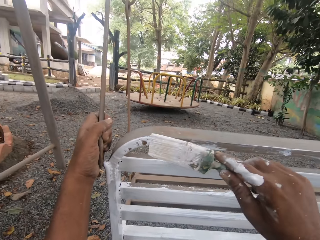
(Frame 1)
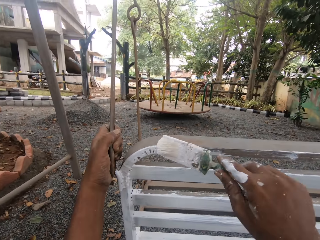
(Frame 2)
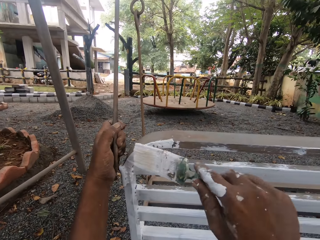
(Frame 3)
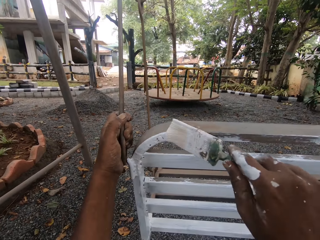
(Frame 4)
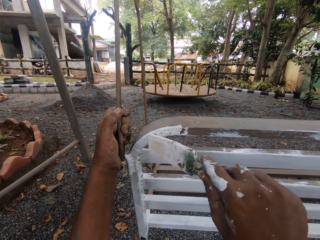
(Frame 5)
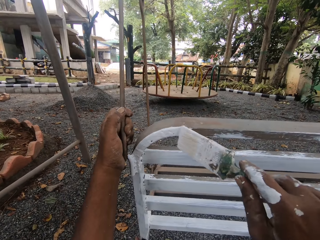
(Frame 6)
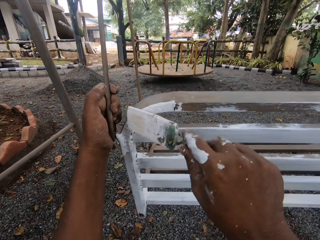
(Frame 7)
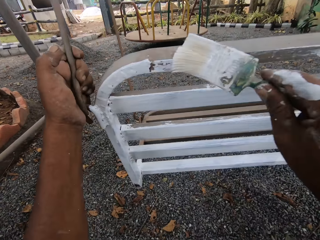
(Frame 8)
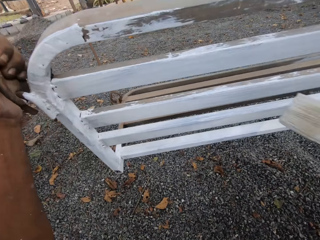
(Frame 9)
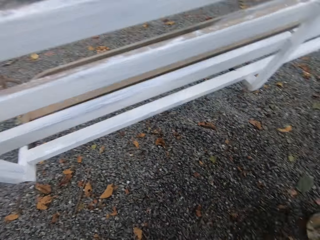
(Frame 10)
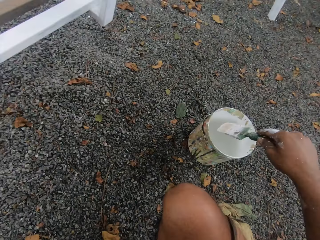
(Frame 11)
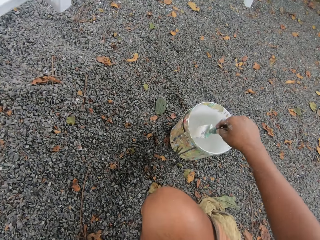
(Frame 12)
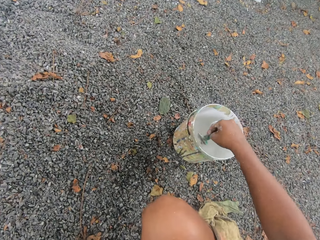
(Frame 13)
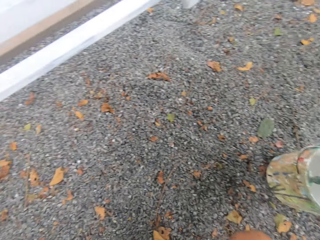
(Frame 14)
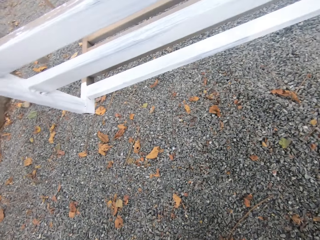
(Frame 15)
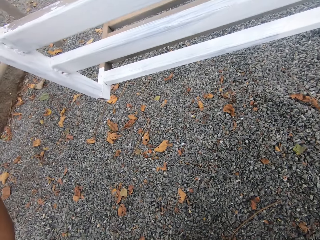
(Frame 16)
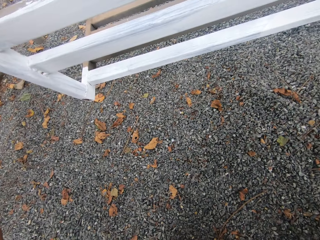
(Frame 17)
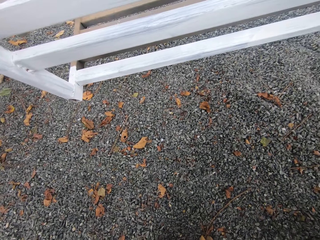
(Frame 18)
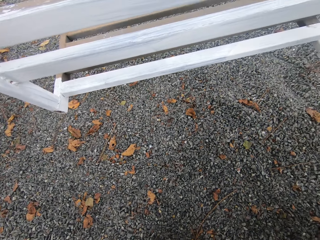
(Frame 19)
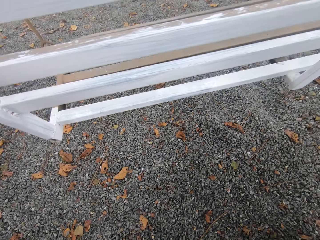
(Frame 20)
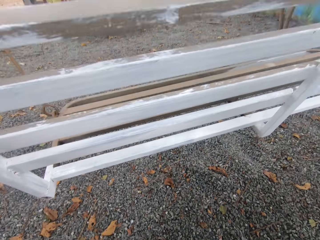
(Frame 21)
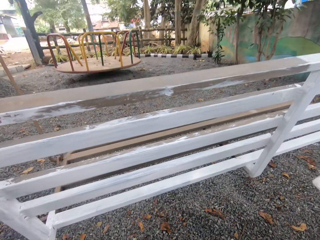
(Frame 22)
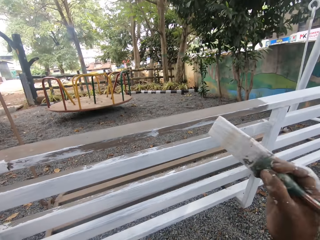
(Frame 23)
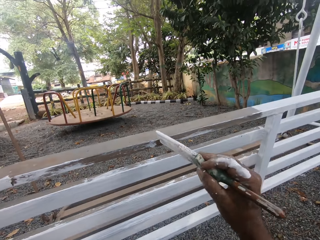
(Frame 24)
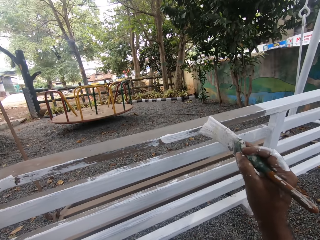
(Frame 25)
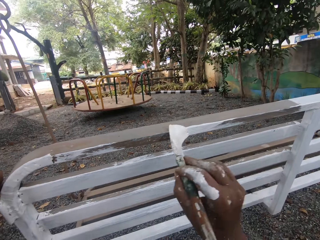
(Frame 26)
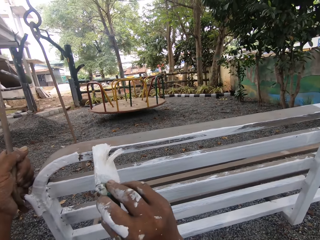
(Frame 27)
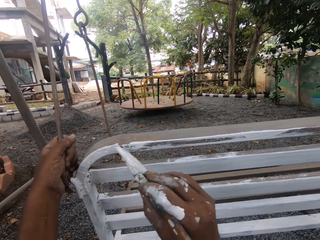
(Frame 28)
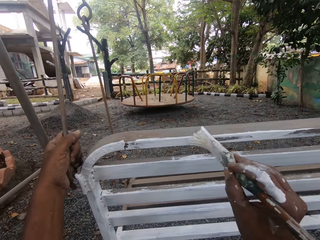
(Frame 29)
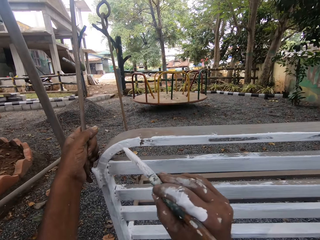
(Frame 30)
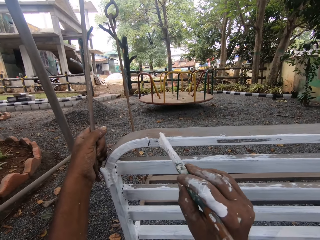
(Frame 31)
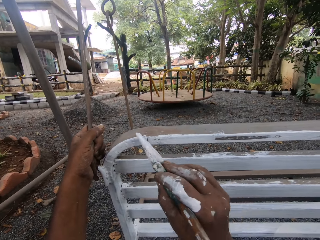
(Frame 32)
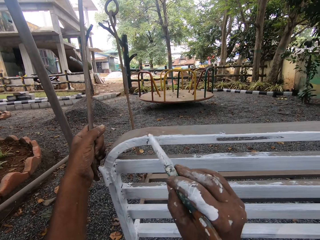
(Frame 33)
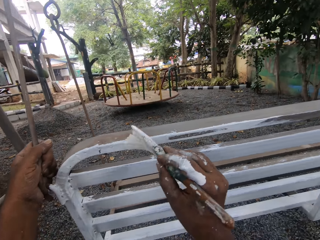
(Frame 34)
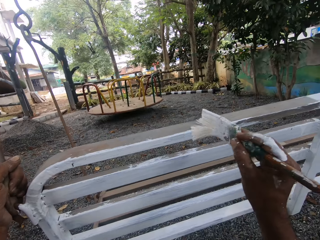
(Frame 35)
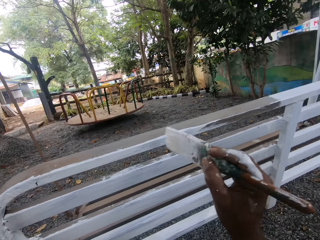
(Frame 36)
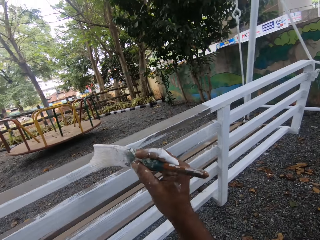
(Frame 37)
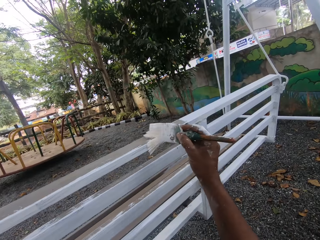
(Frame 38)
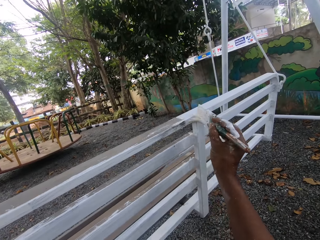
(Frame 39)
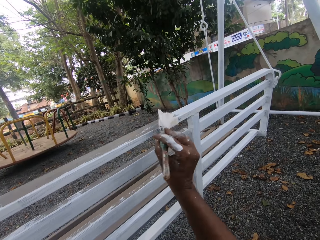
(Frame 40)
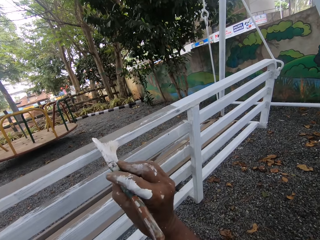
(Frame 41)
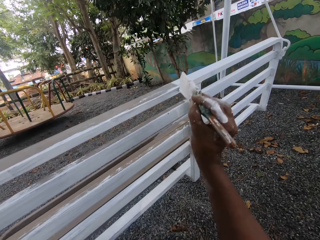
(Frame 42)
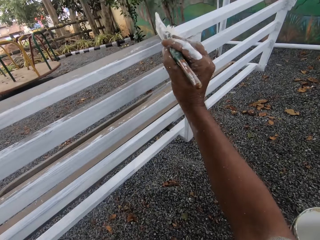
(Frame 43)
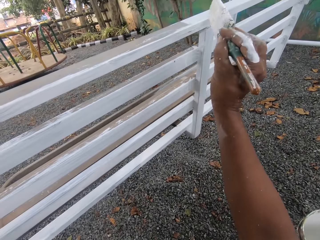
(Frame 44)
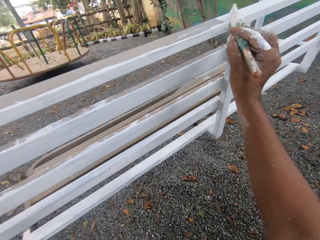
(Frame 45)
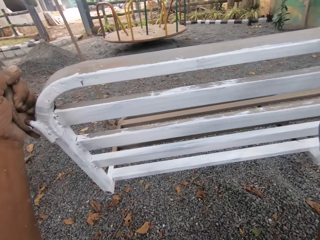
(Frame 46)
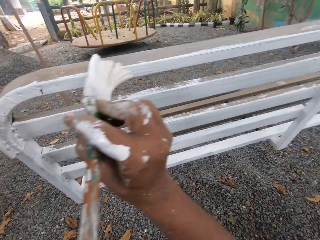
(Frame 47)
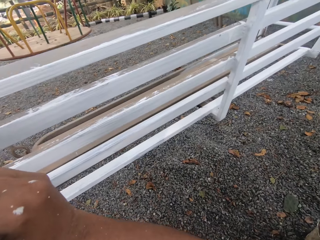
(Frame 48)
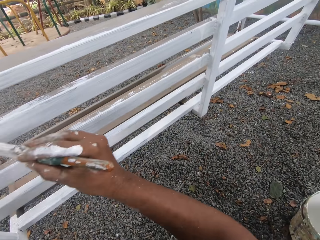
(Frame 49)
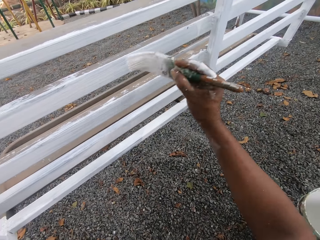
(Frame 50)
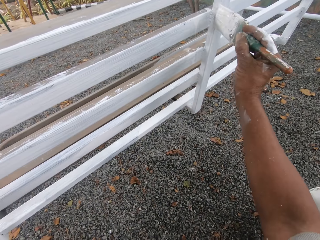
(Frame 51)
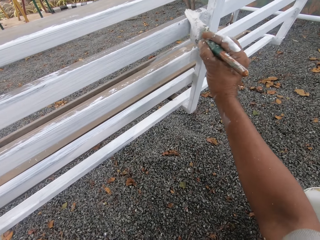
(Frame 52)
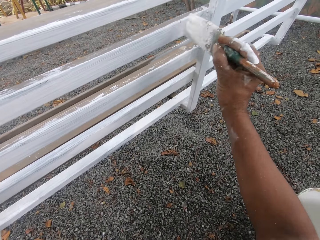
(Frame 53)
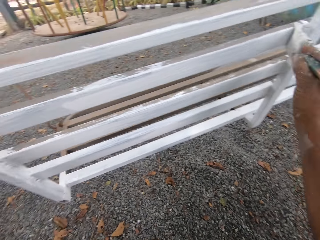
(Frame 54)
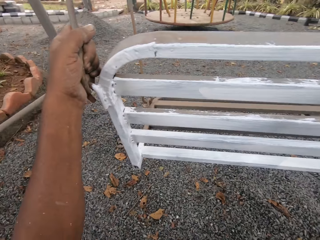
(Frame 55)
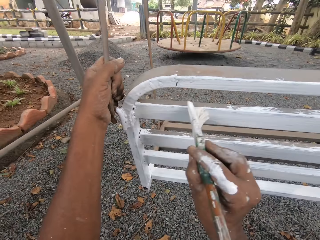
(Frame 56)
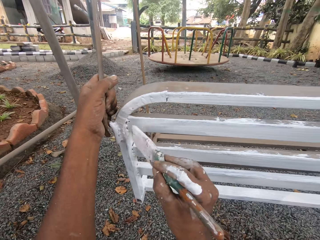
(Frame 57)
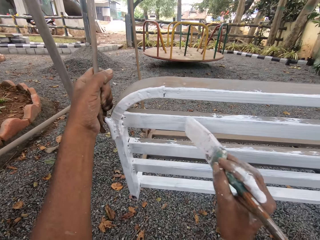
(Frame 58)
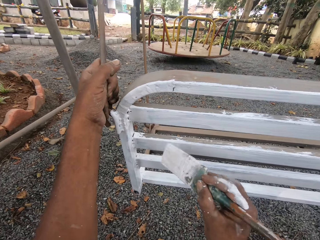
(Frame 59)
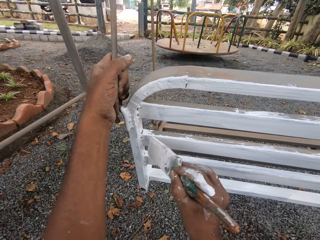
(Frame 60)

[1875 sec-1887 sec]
The camera wearer dips the paint brush into the can of paint on the ground. He paints the swing chair seat with the paint brush in his right hand.

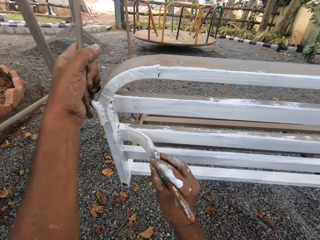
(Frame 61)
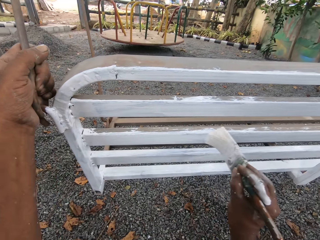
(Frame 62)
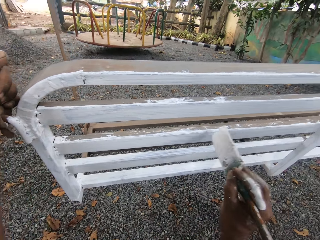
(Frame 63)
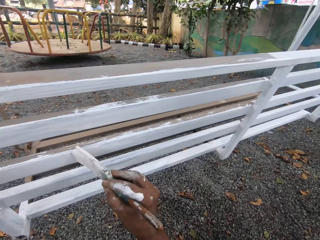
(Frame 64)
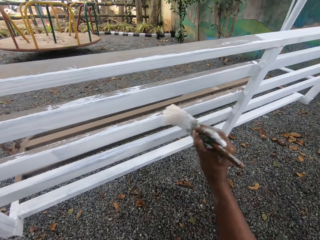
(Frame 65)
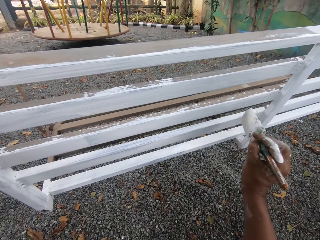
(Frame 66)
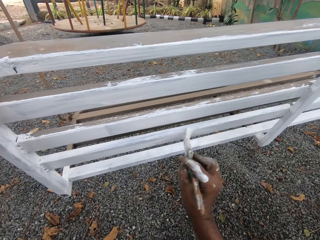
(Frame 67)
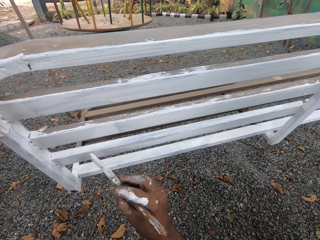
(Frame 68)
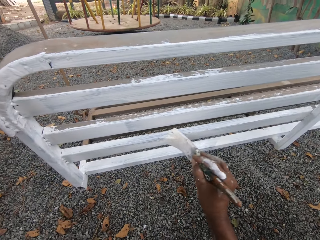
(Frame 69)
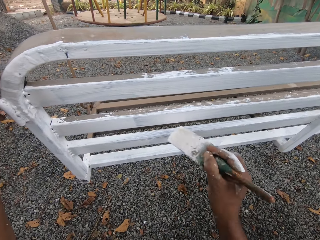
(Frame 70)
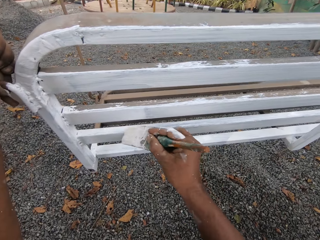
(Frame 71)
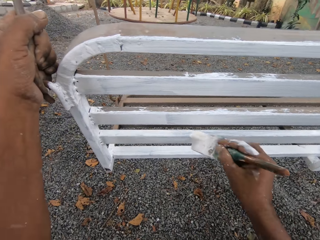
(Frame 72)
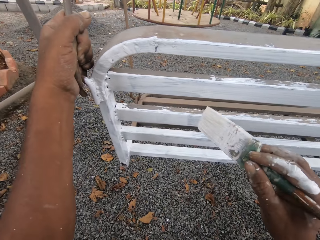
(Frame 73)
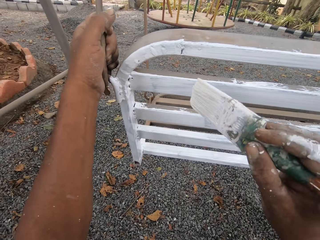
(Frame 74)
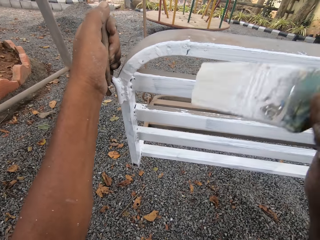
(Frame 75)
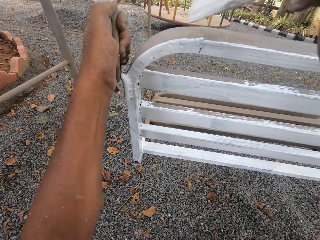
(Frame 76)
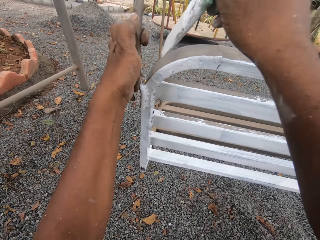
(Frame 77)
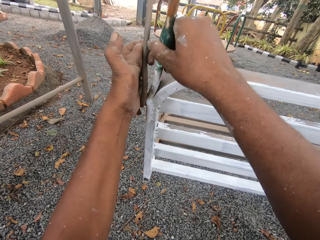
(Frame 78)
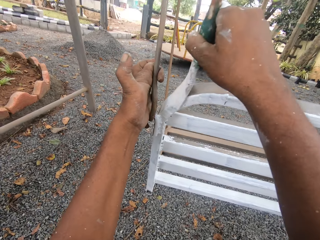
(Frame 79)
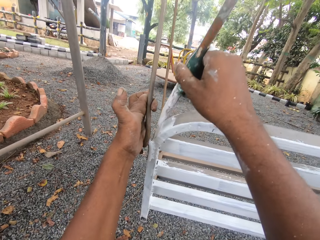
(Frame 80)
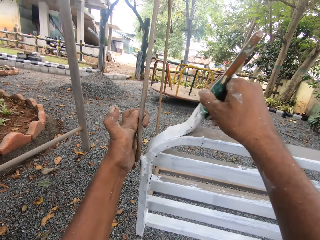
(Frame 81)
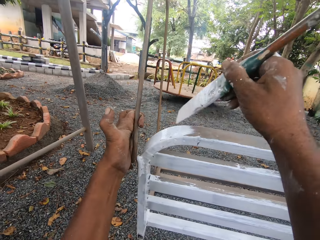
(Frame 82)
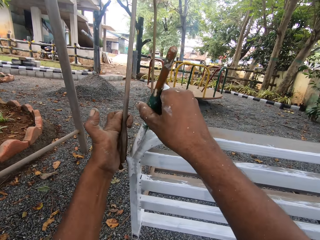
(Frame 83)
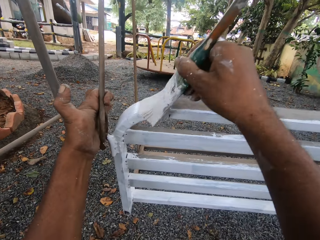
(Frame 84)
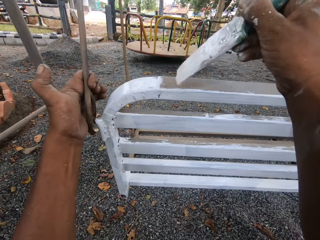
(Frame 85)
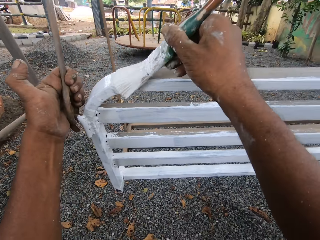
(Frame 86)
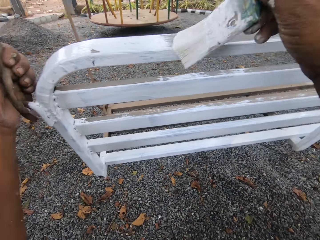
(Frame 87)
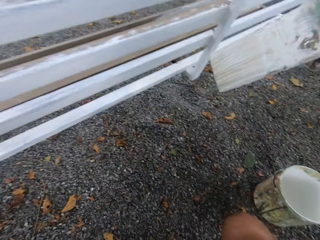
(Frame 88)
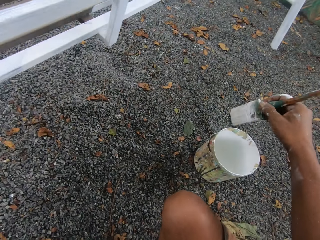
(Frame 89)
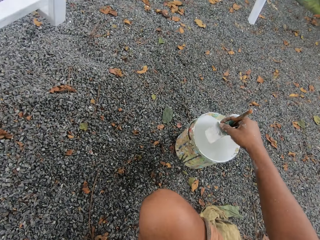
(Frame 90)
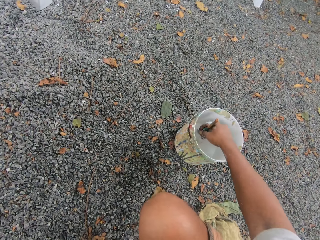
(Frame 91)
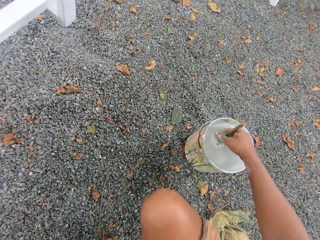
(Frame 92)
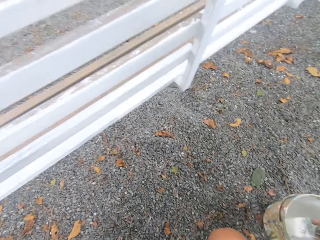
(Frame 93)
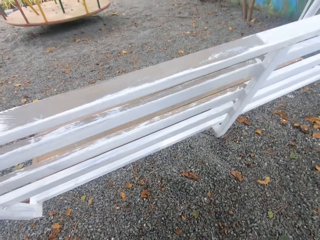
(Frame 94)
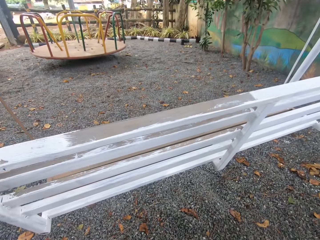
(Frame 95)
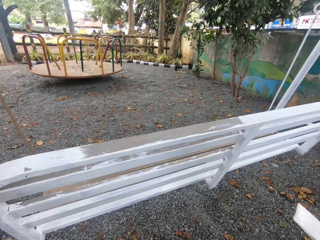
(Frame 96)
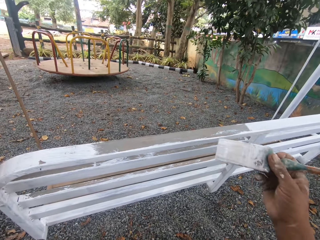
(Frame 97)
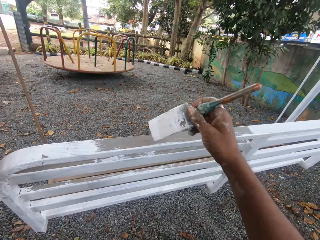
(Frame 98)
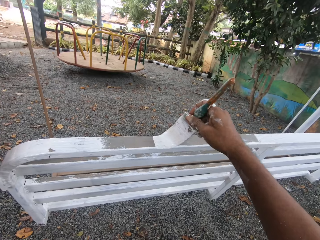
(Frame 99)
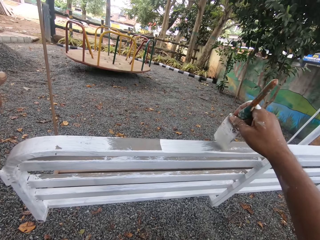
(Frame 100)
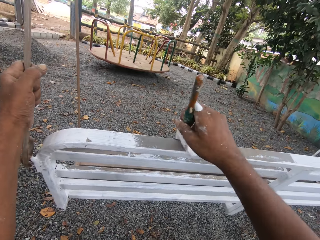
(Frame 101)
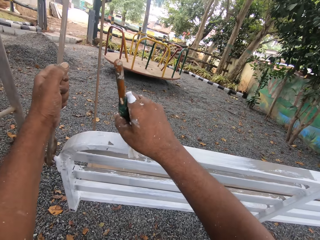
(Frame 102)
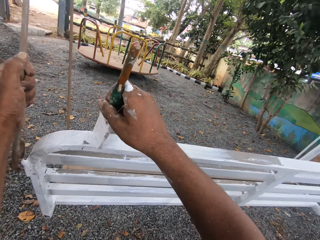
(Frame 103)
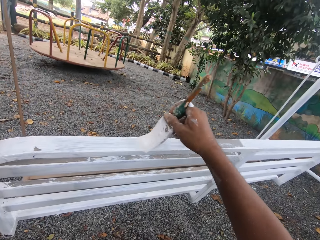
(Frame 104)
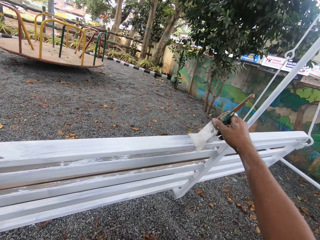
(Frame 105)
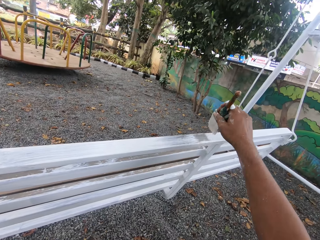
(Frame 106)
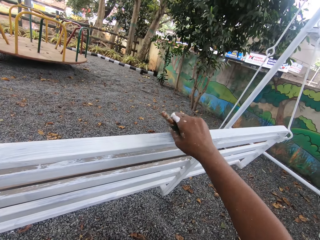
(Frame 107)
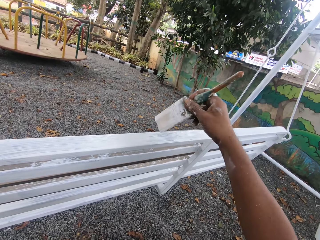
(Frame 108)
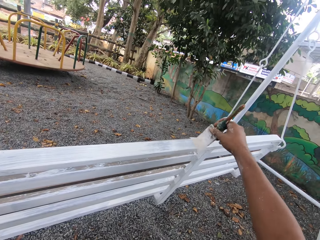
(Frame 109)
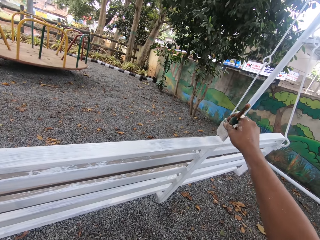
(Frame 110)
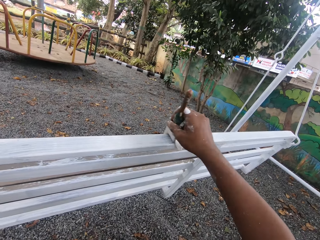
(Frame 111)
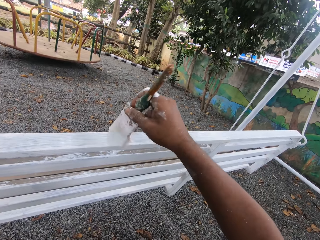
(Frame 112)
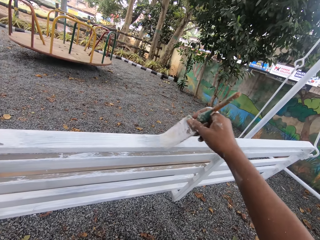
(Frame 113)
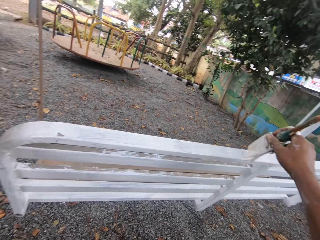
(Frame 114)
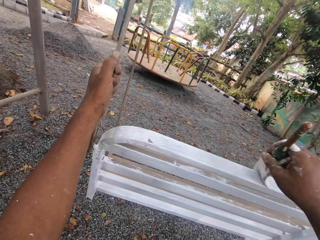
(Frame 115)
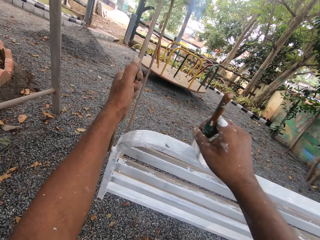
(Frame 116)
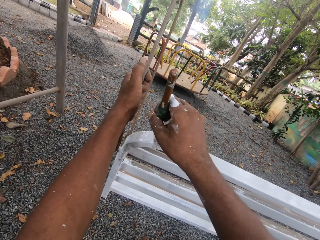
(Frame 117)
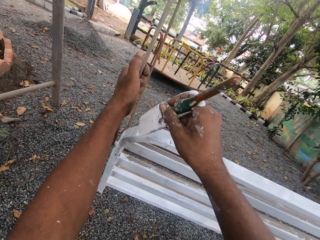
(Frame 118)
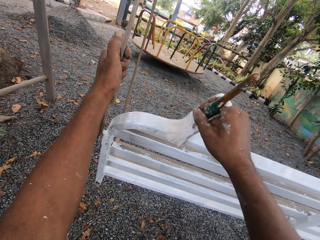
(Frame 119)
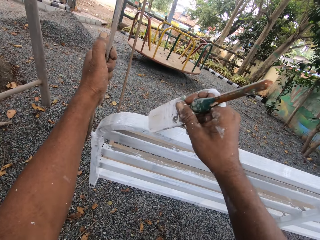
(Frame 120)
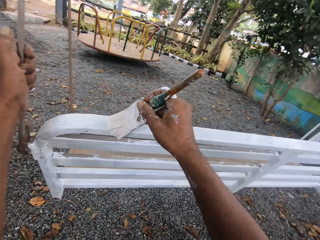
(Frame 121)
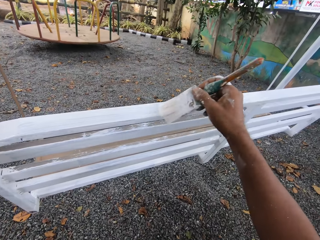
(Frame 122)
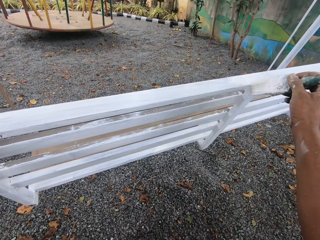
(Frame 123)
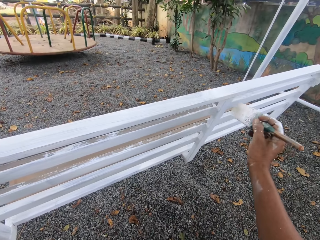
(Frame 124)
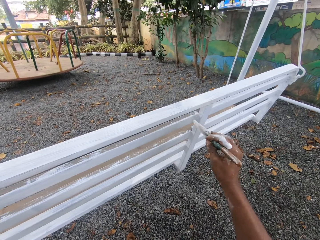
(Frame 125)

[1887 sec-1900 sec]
The camera wearer dips the paint brush into the can of paint on the ground. He paints the swing chair seat with the paint brush in his right hand.
